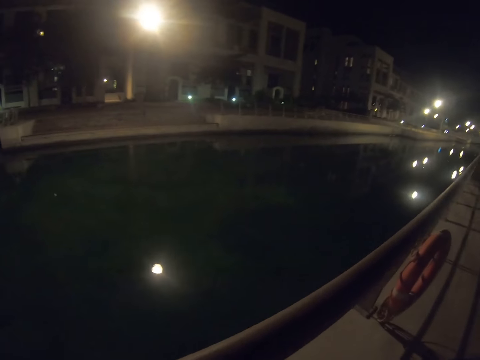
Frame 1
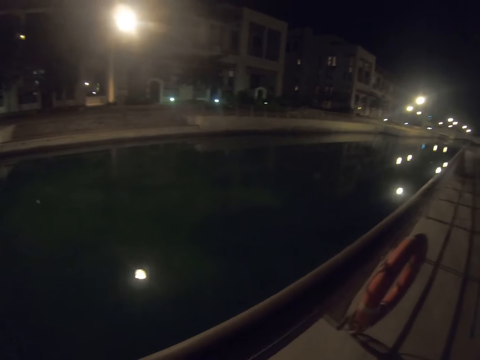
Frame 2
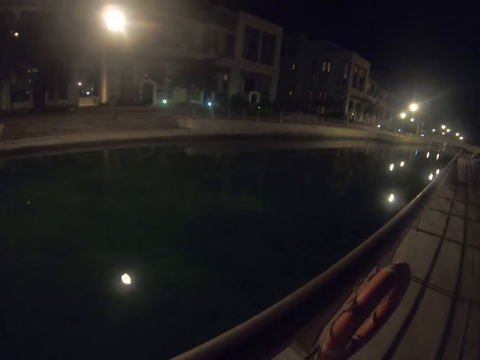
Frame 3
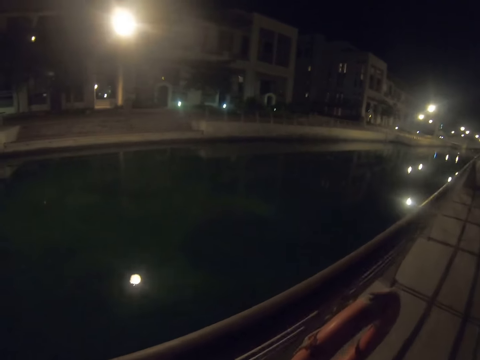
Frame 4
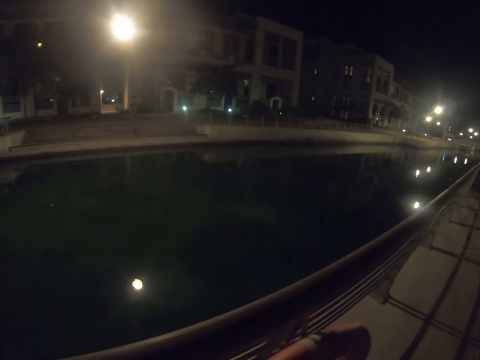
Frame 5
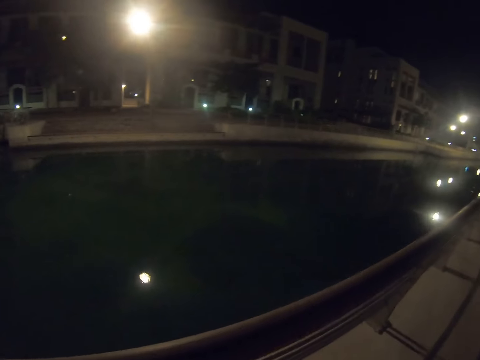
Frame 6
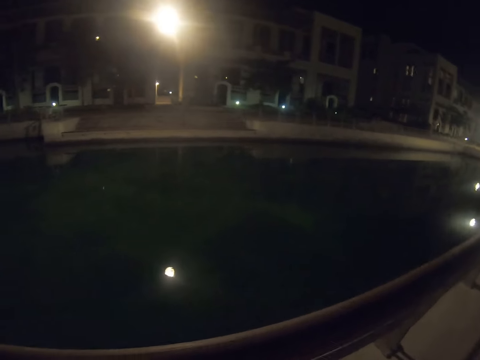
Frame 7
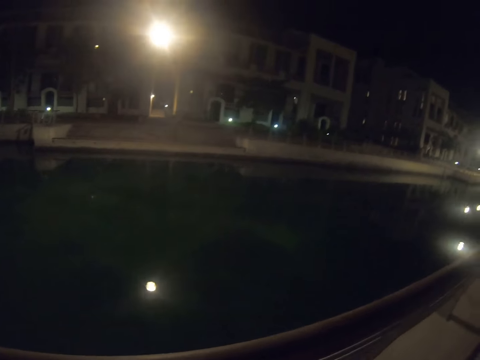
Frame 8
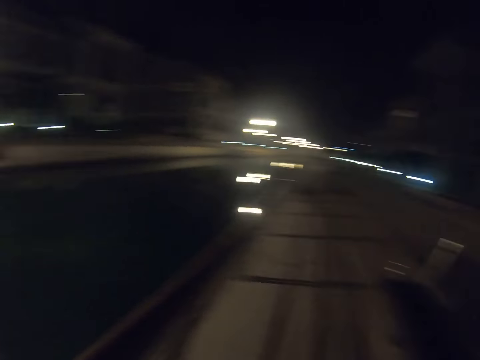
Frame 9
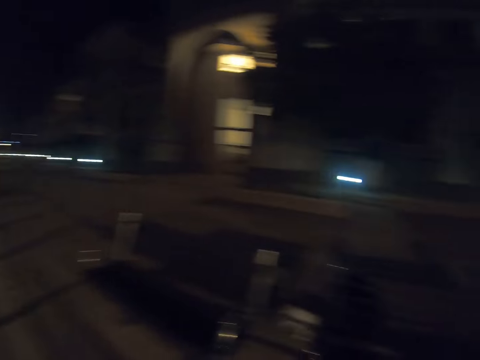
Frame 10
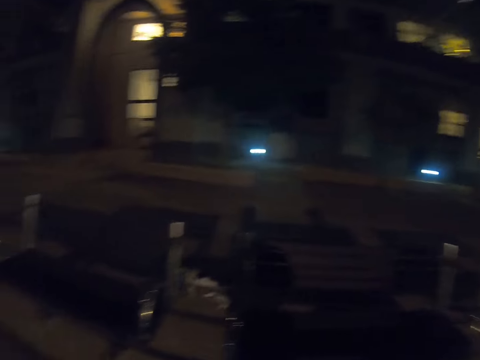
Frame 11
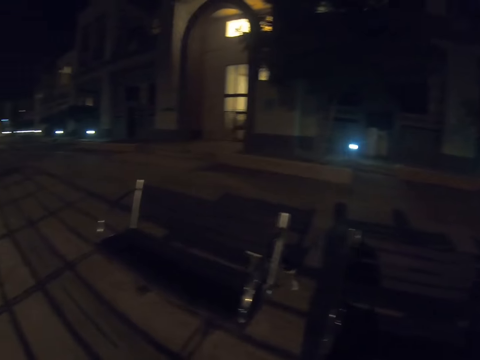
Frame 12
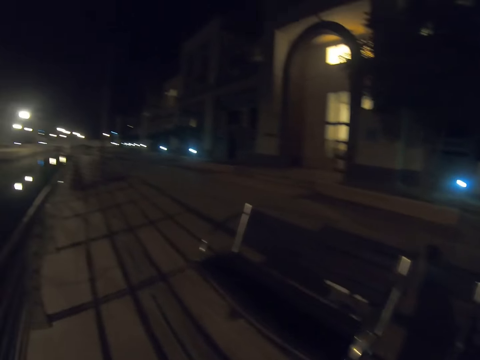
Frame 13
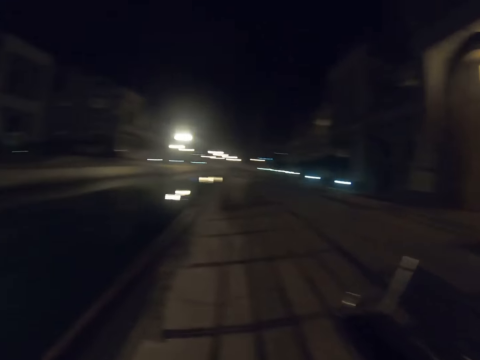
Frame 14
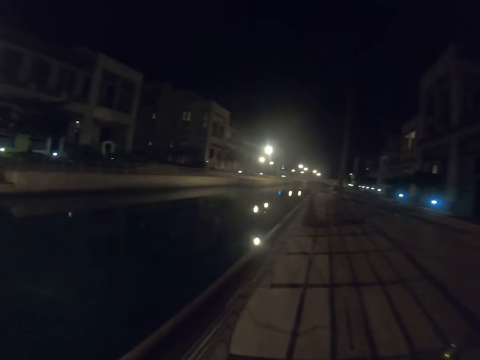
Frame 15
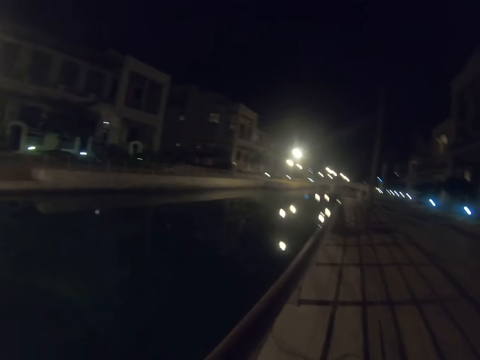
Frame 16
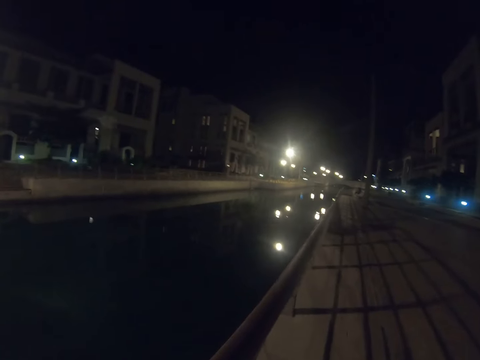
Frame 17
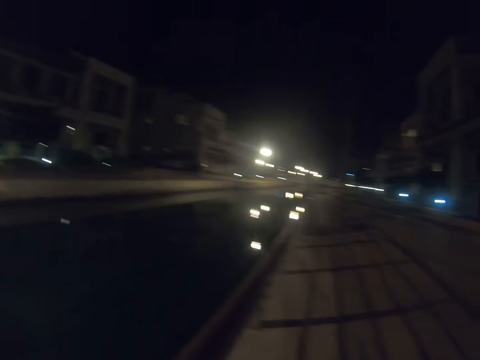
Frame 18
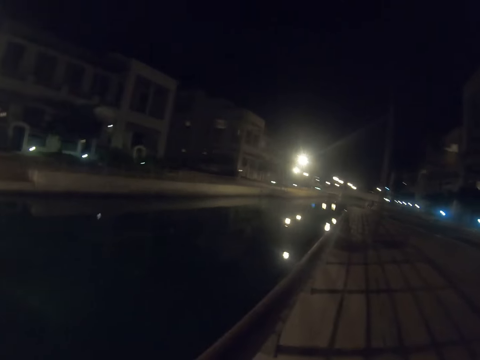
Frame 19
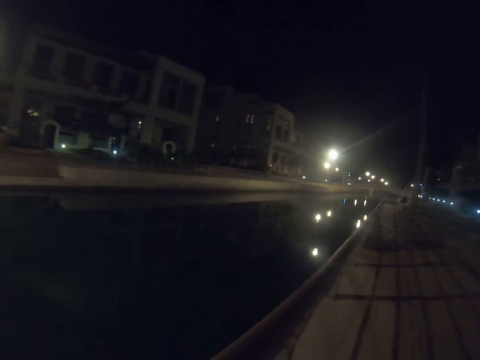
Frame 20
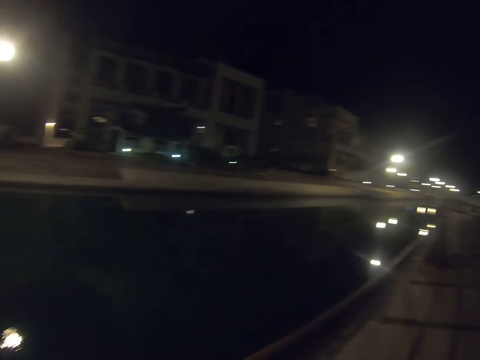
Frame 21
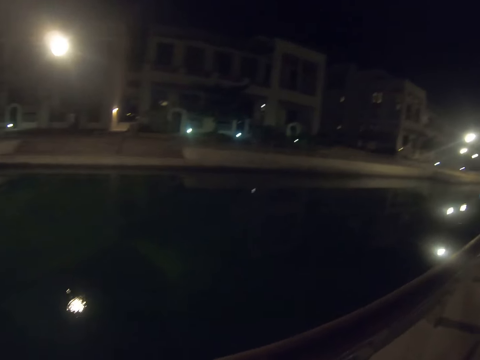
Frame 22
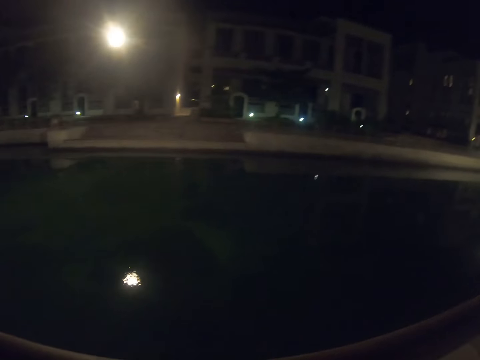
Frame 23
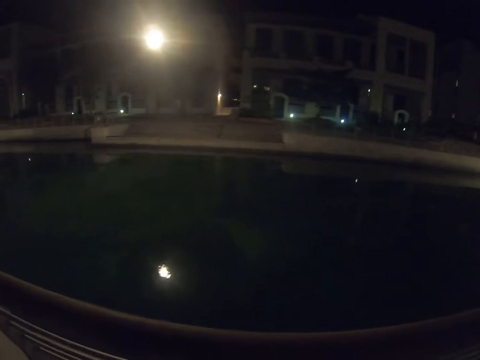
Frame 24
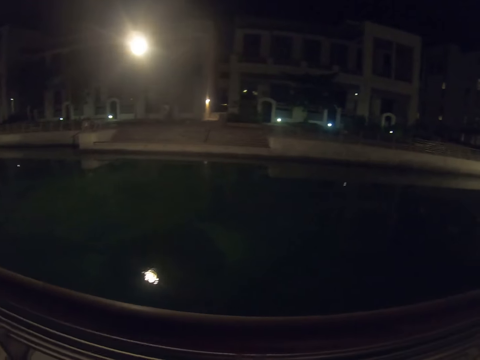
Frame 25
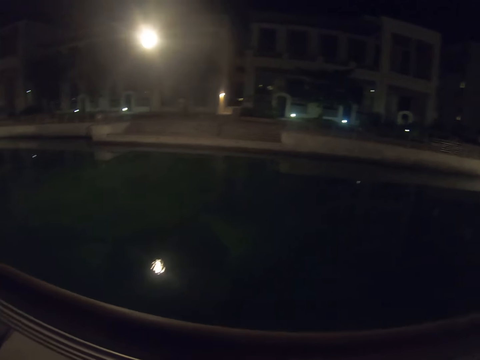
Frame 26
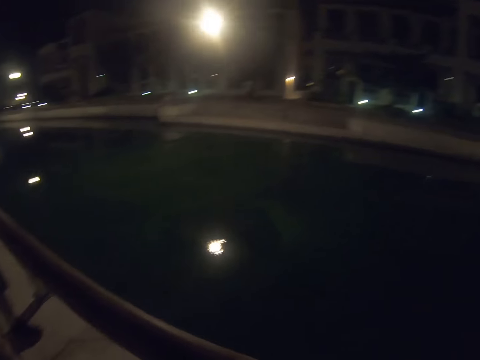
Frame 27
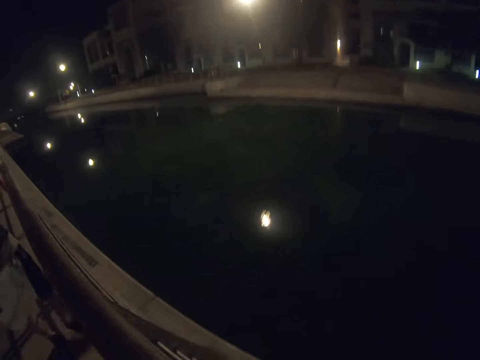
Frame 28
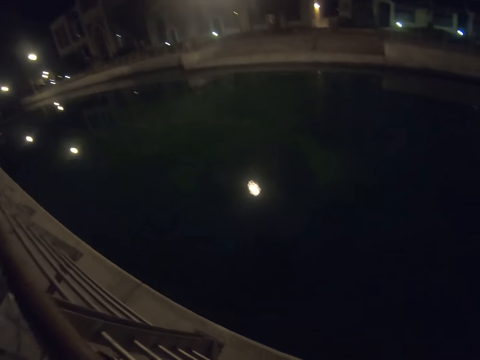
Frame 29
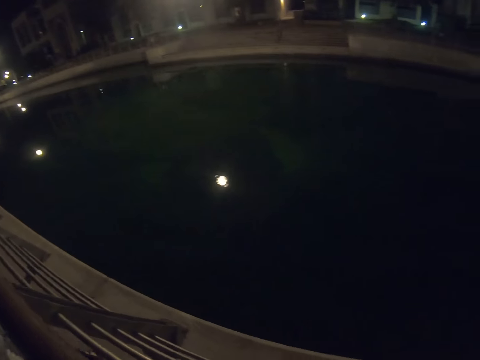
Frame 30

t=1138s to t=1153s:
The camera wearer gazes at the cat. They walk on the pathway. They look in the water. They gaze at the waterway.

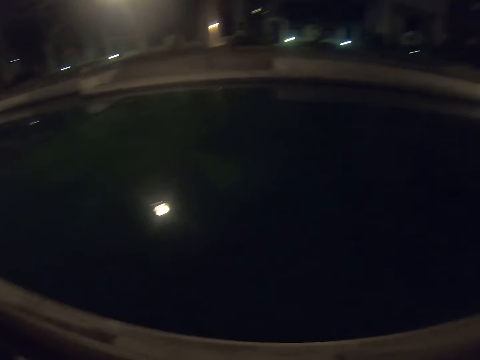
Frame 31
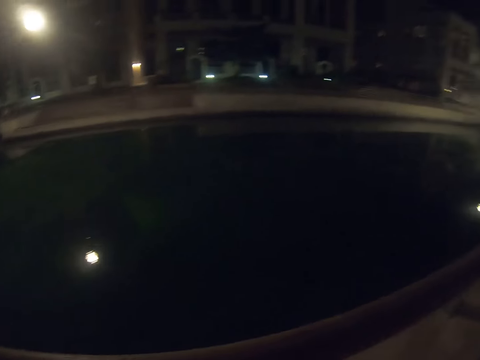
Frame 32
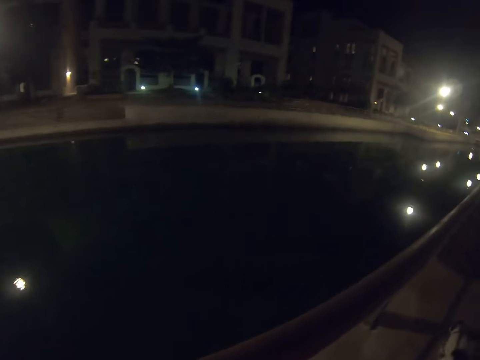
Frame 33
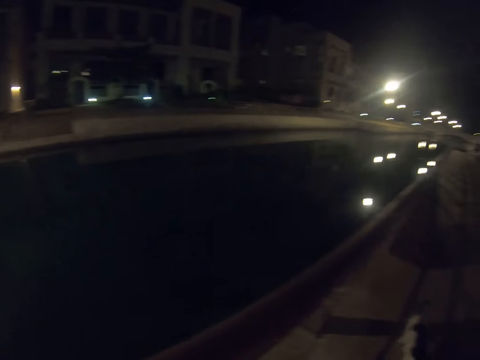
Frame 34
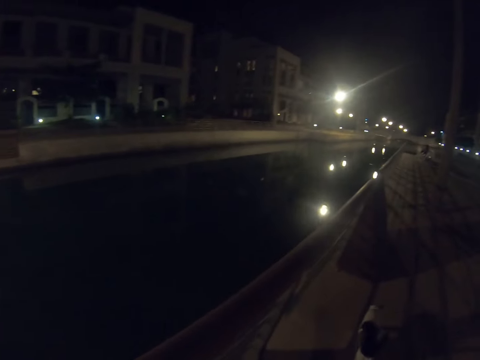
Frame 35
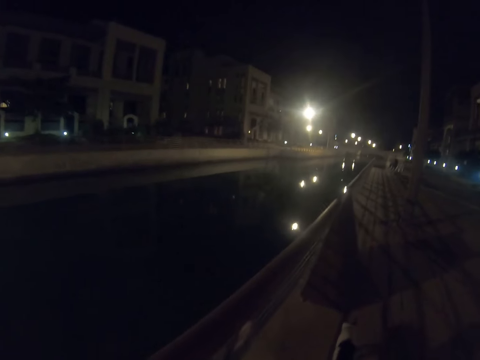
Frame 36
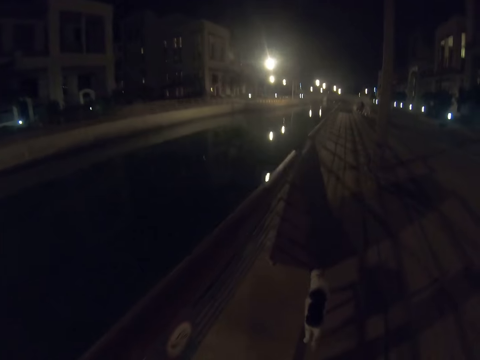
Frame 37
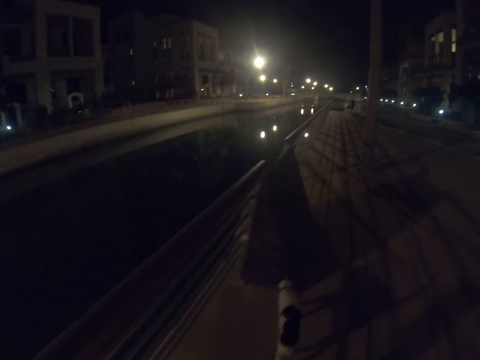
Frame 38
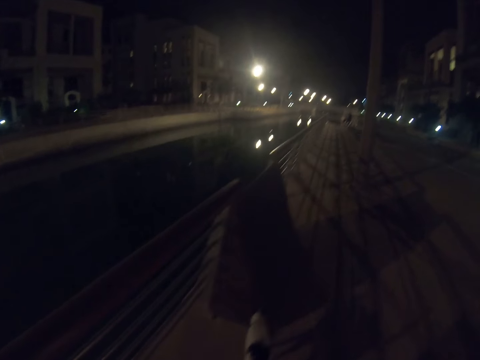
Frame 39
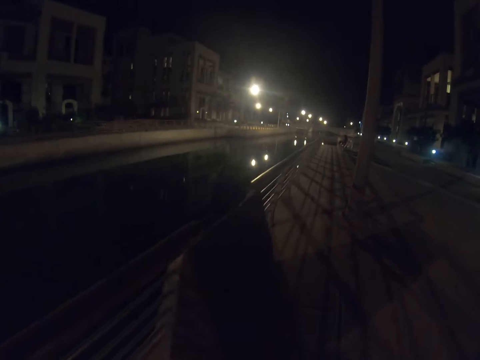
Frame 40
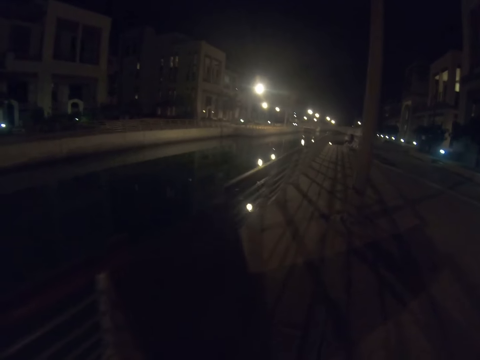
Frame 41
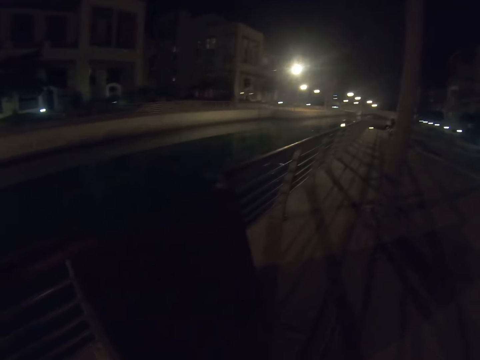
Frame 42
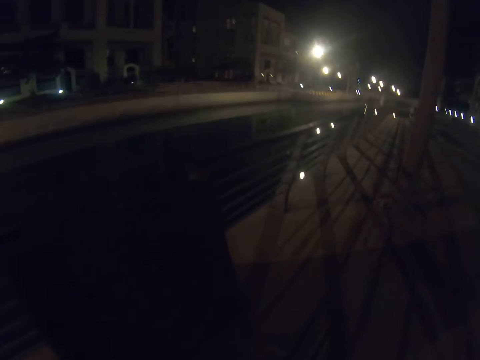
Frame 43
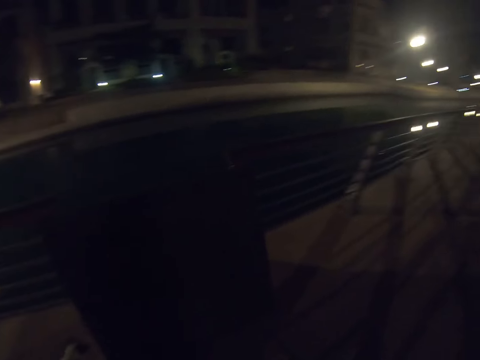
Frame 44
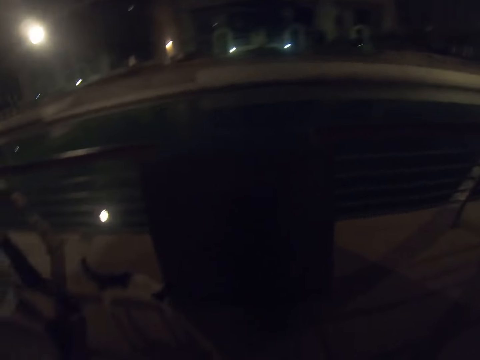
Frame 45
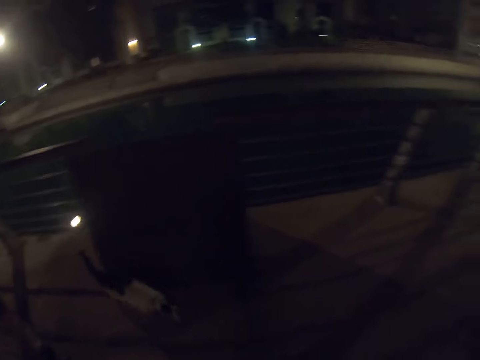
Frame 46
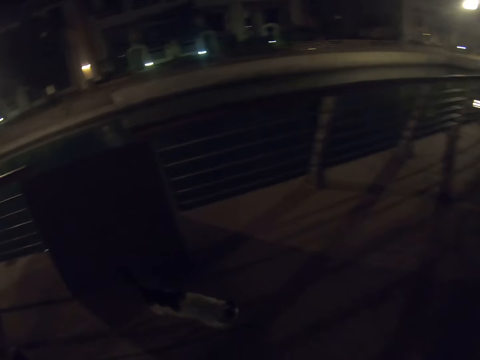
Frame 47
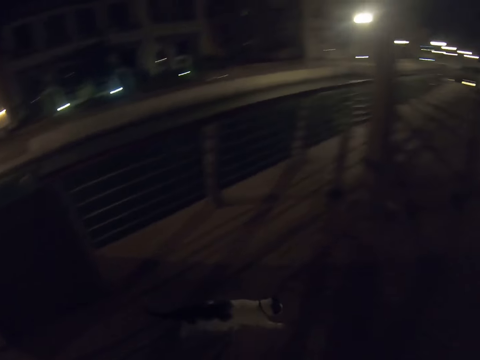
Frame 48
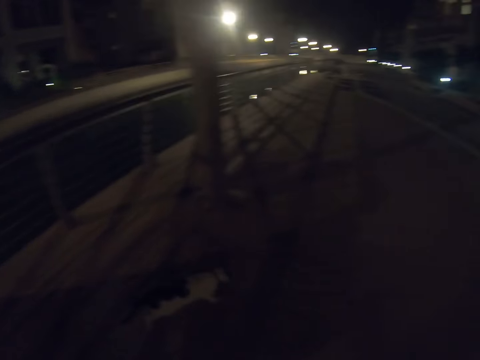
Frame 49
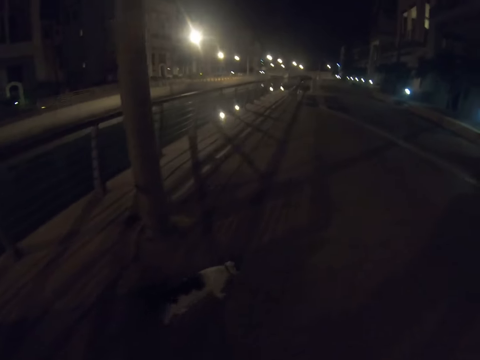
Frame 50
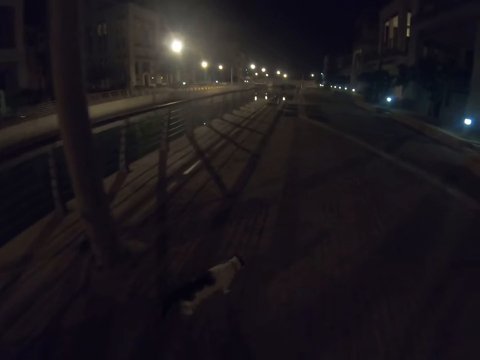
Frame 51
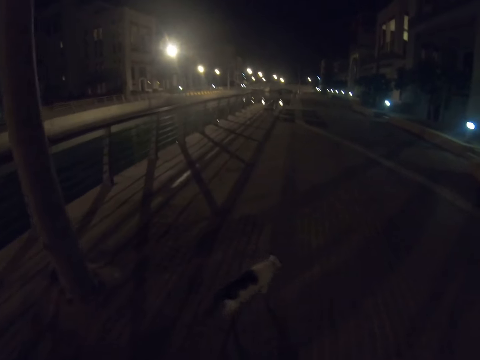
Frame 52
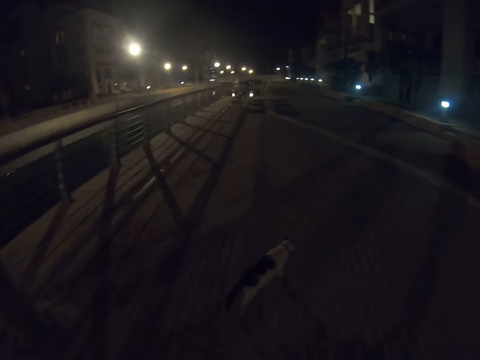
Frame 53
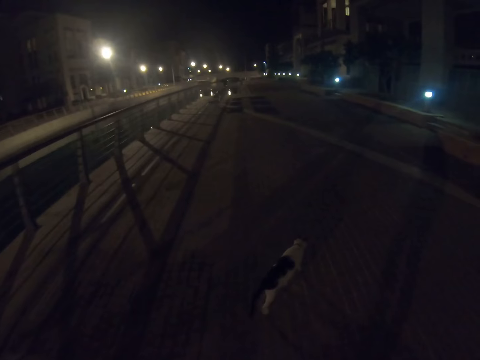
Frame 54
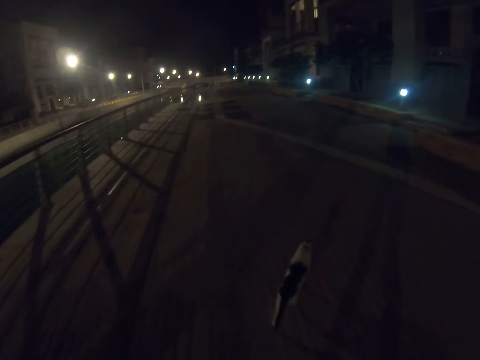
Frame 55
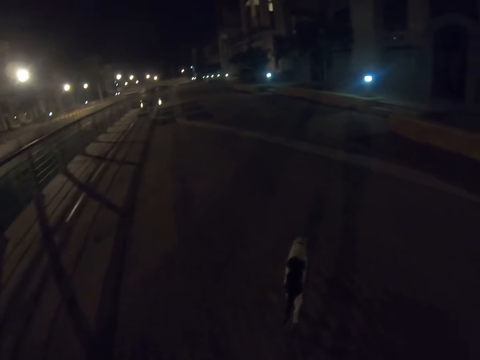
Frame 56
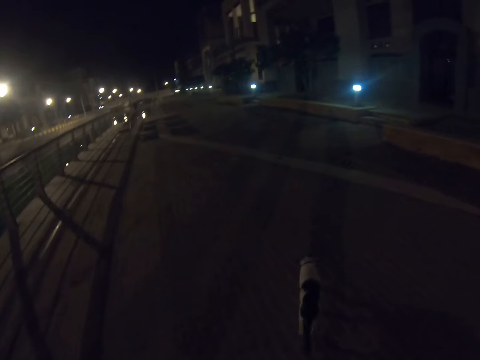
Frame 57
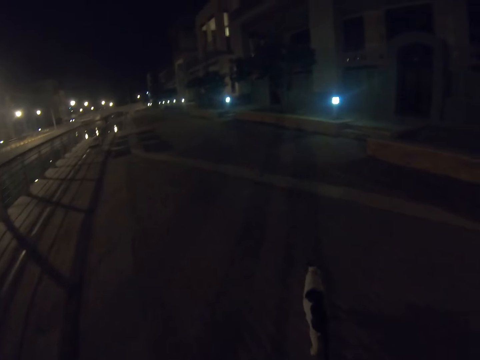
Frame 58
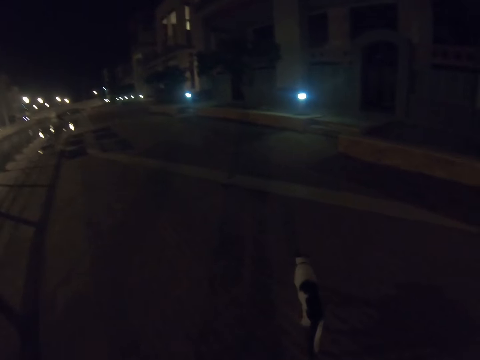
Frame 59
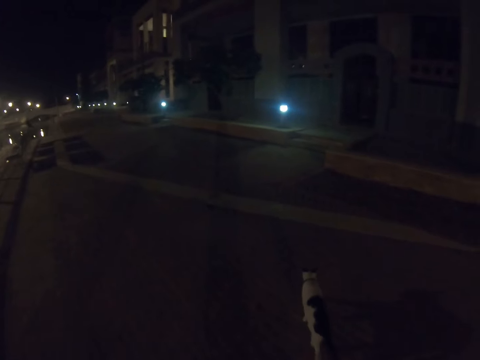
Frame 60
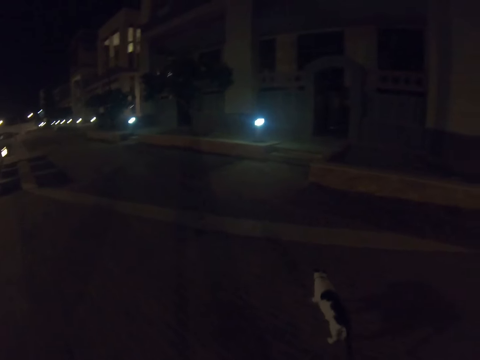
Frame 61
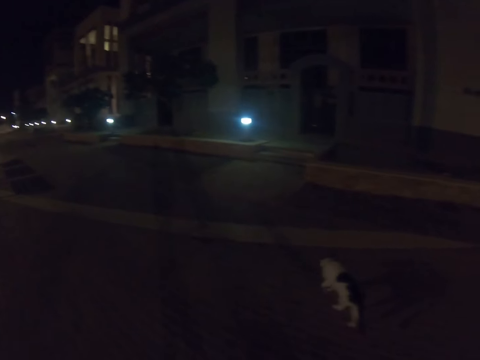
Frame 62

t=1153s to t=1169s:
The camera wearer walks with a man on a pathway. They gaze at a cat. They look at the cat.
